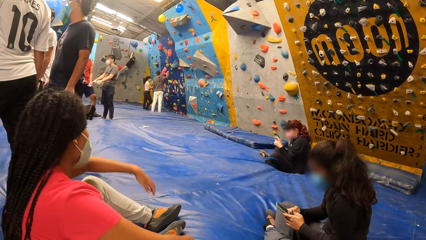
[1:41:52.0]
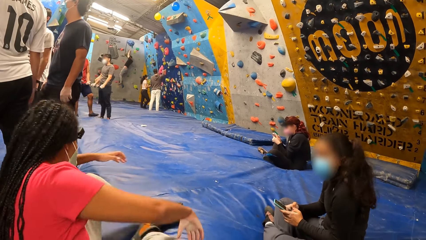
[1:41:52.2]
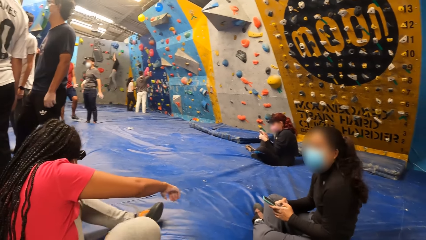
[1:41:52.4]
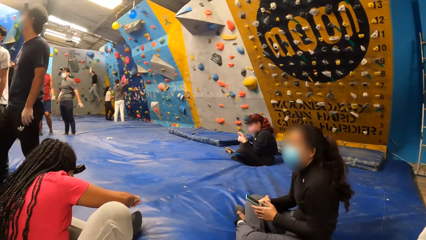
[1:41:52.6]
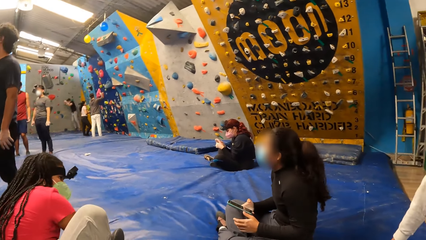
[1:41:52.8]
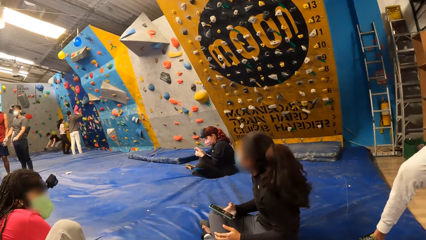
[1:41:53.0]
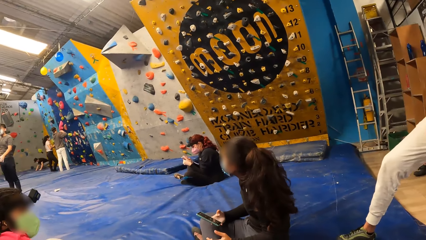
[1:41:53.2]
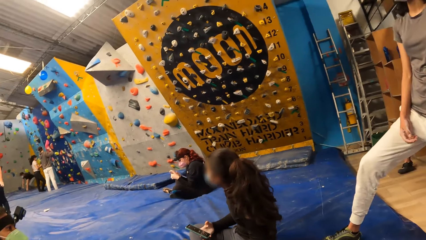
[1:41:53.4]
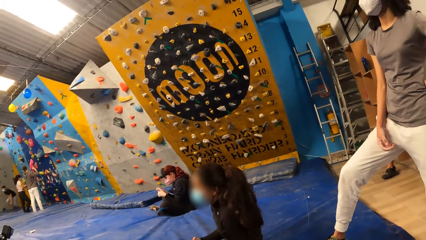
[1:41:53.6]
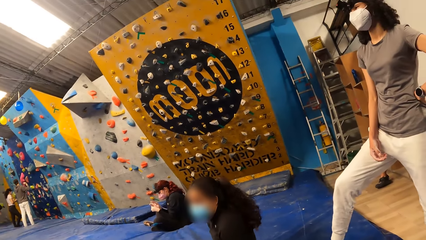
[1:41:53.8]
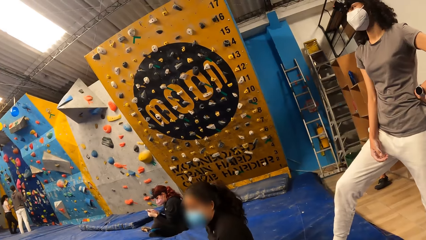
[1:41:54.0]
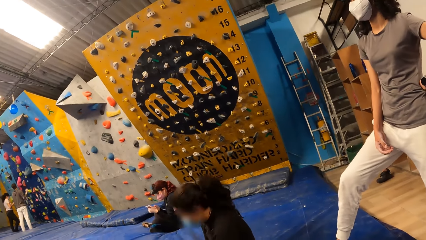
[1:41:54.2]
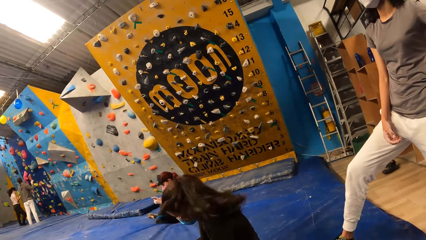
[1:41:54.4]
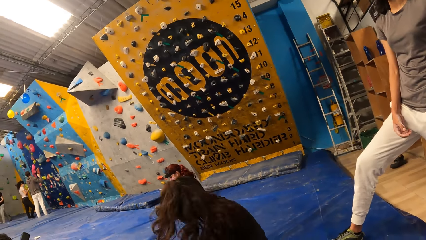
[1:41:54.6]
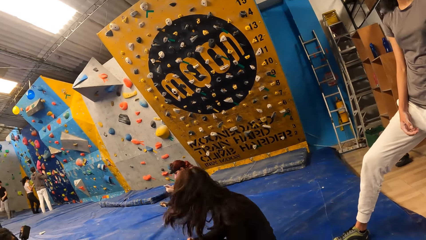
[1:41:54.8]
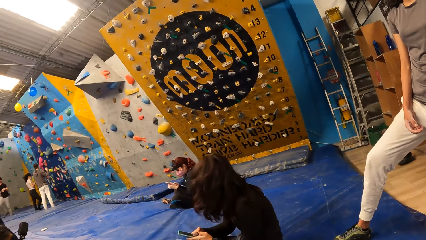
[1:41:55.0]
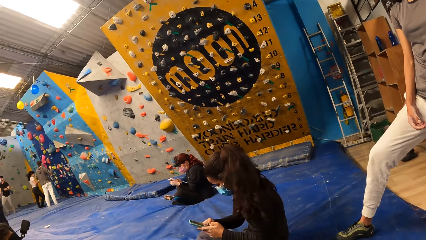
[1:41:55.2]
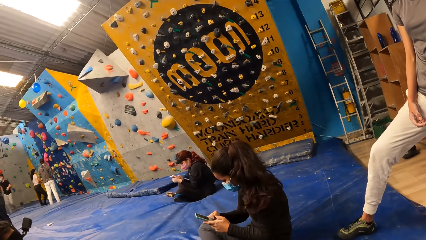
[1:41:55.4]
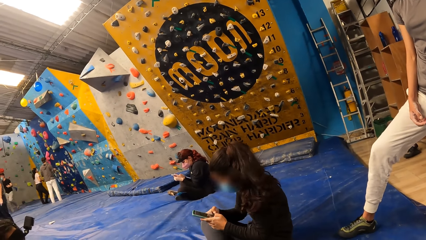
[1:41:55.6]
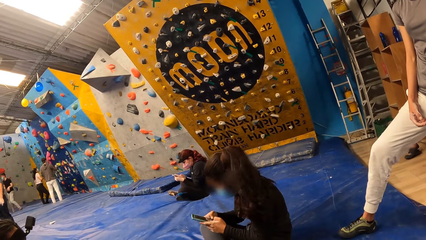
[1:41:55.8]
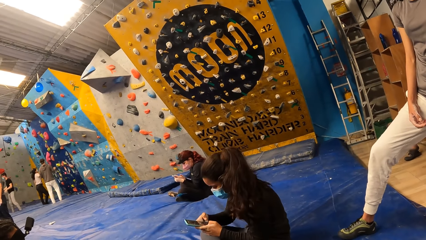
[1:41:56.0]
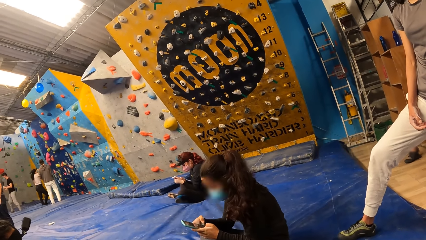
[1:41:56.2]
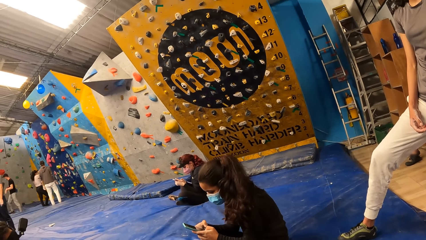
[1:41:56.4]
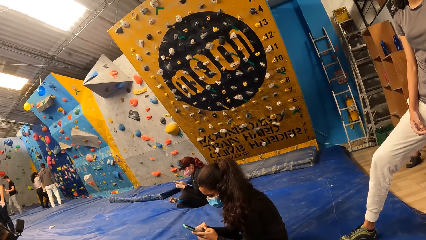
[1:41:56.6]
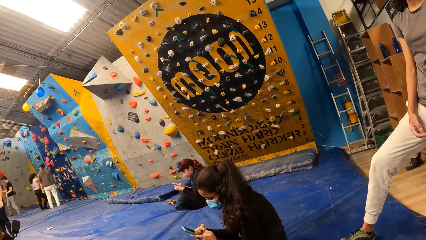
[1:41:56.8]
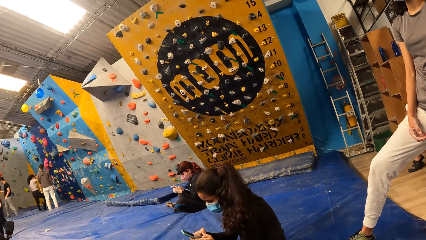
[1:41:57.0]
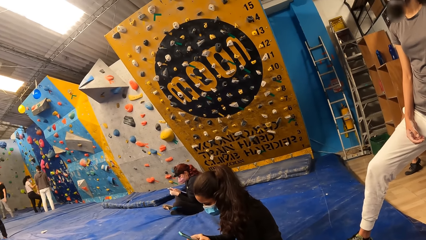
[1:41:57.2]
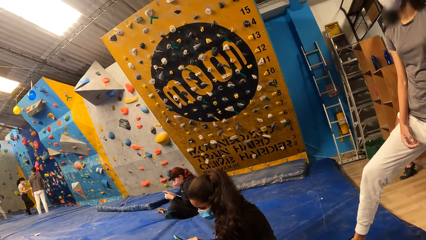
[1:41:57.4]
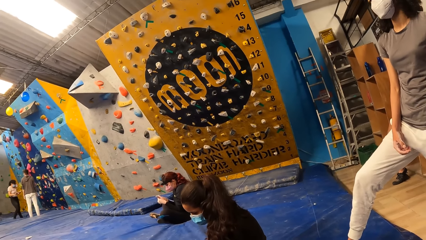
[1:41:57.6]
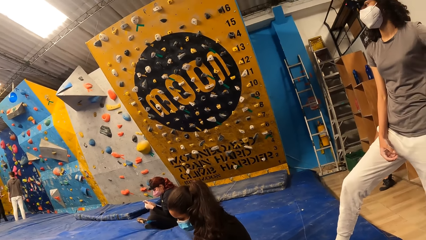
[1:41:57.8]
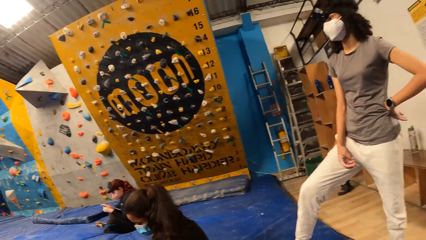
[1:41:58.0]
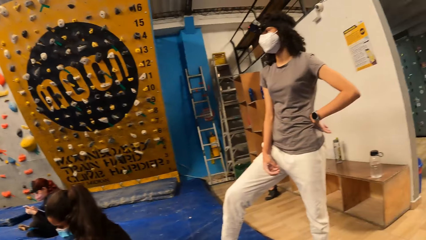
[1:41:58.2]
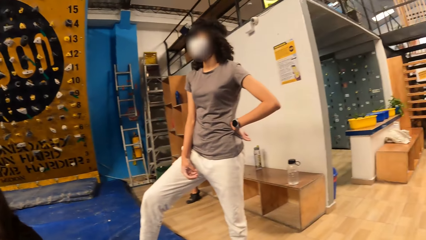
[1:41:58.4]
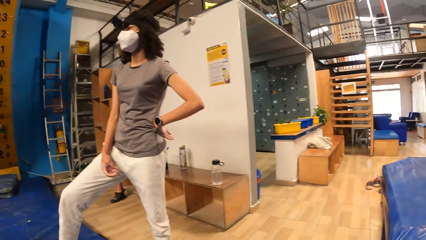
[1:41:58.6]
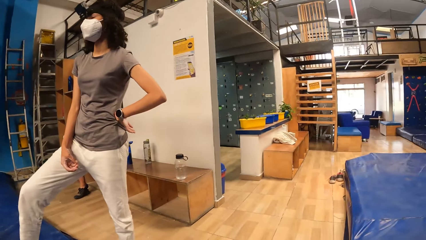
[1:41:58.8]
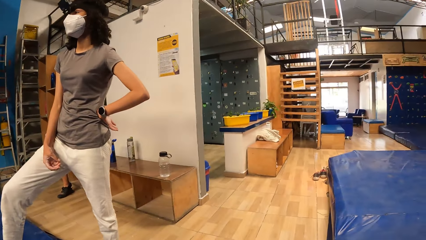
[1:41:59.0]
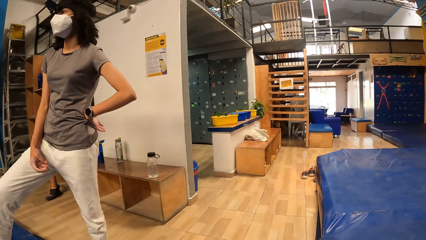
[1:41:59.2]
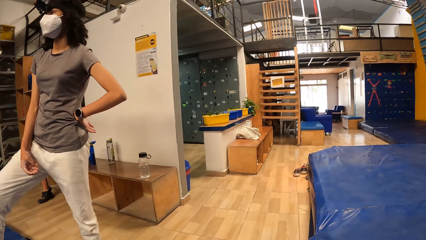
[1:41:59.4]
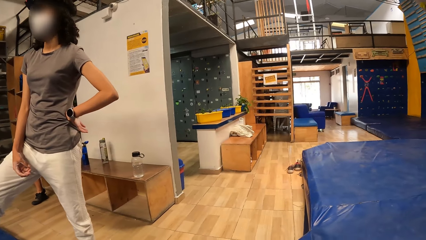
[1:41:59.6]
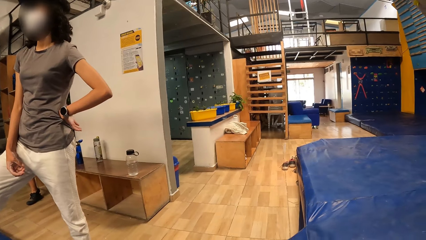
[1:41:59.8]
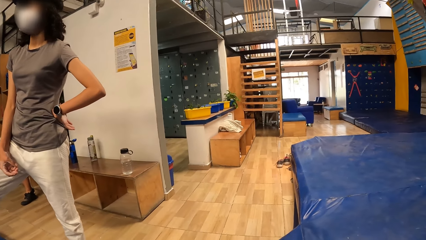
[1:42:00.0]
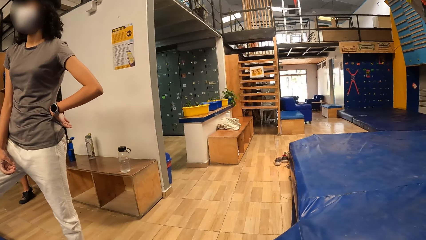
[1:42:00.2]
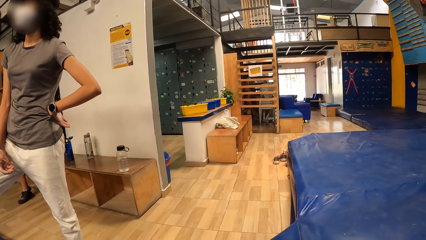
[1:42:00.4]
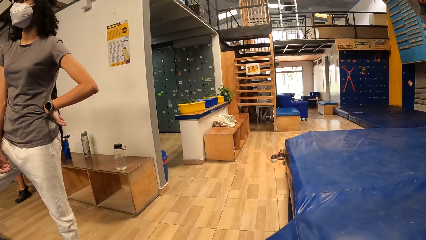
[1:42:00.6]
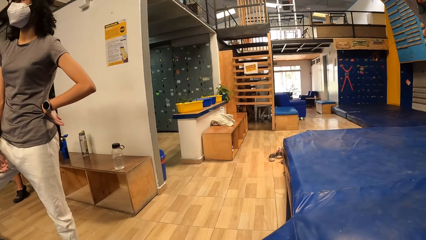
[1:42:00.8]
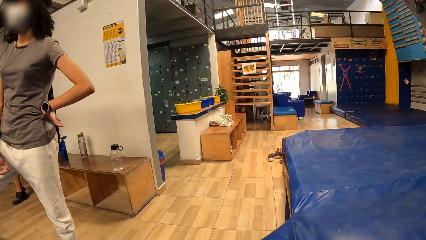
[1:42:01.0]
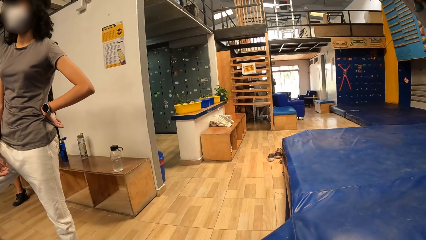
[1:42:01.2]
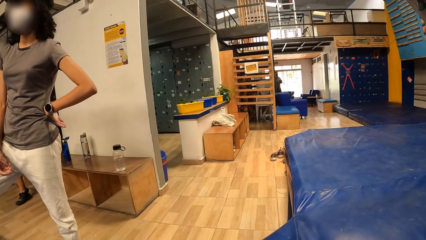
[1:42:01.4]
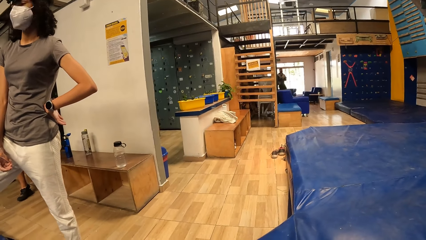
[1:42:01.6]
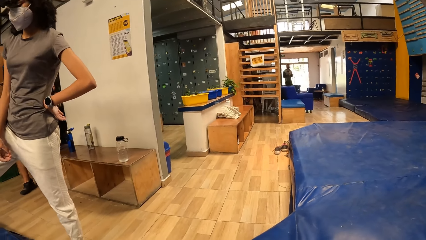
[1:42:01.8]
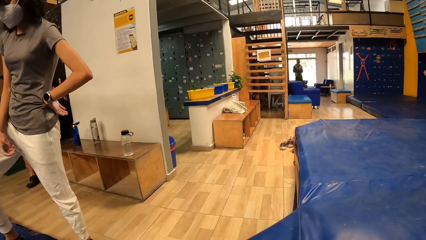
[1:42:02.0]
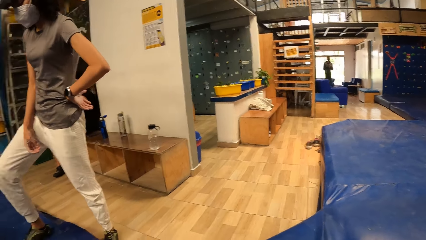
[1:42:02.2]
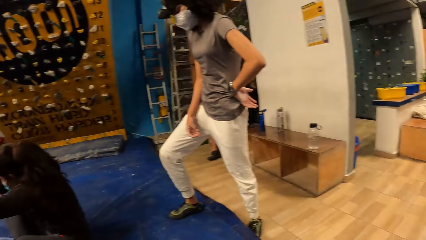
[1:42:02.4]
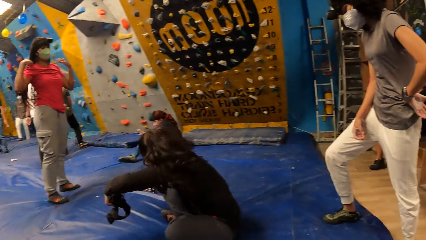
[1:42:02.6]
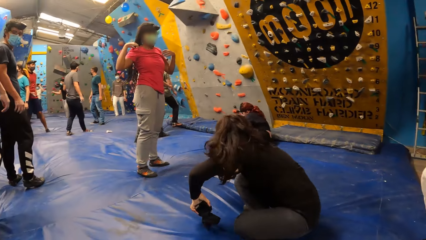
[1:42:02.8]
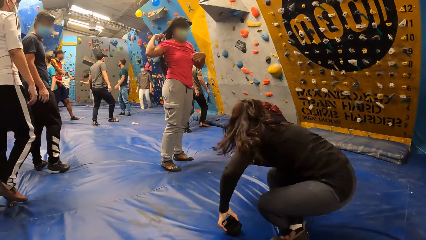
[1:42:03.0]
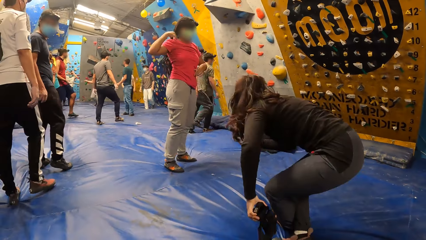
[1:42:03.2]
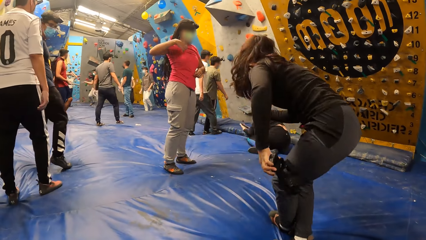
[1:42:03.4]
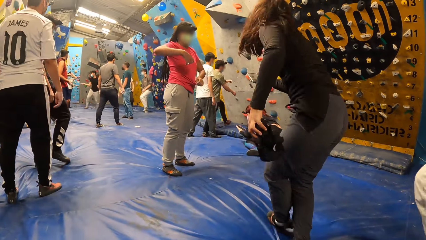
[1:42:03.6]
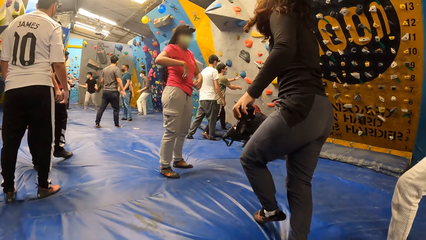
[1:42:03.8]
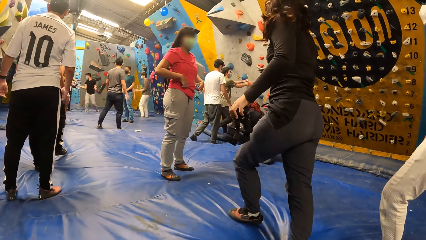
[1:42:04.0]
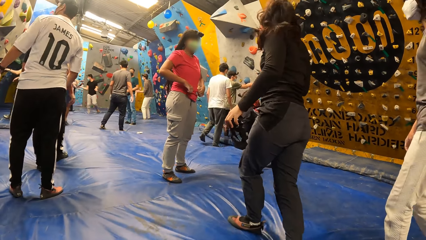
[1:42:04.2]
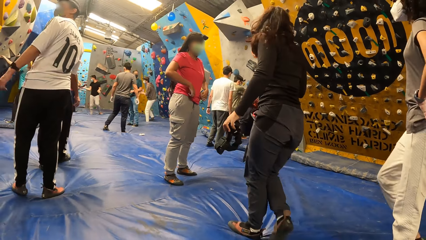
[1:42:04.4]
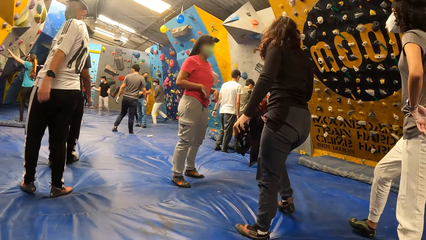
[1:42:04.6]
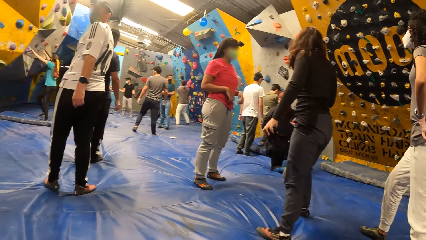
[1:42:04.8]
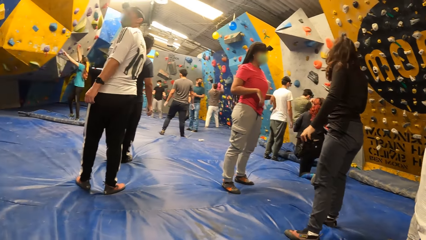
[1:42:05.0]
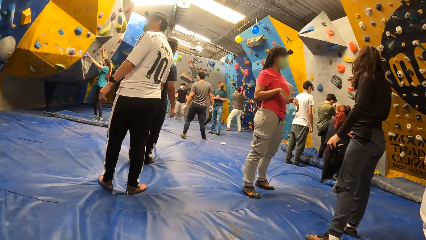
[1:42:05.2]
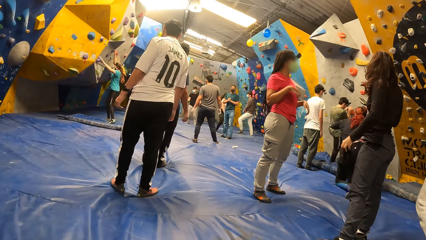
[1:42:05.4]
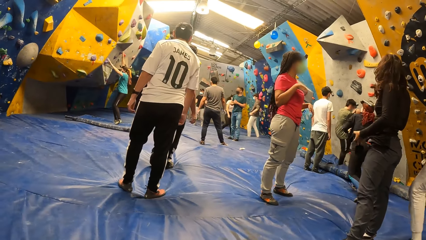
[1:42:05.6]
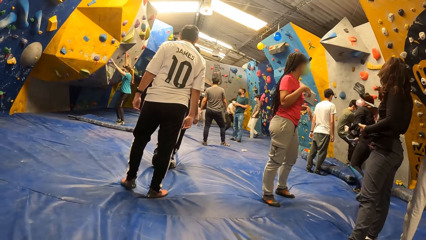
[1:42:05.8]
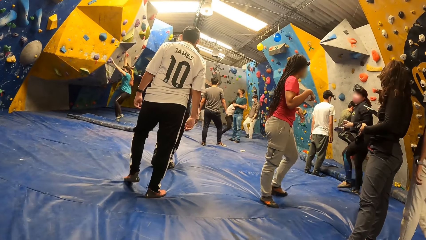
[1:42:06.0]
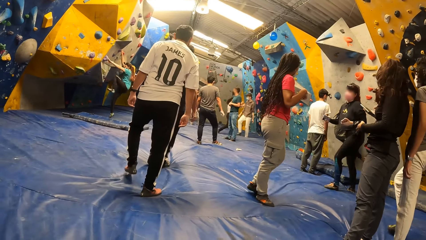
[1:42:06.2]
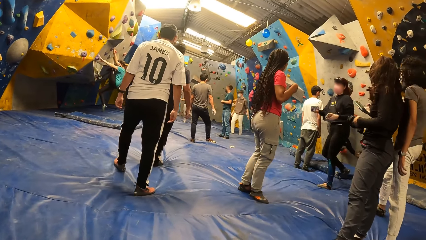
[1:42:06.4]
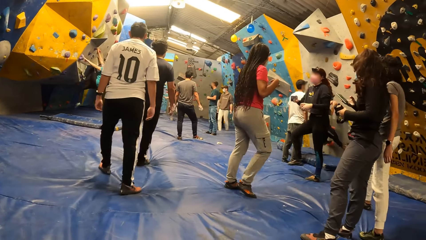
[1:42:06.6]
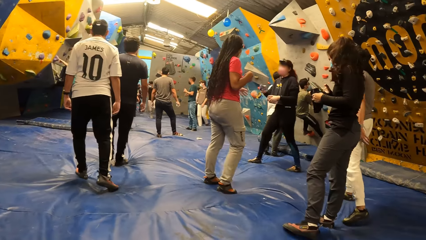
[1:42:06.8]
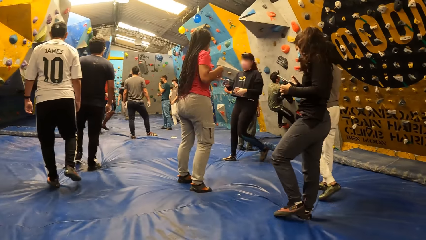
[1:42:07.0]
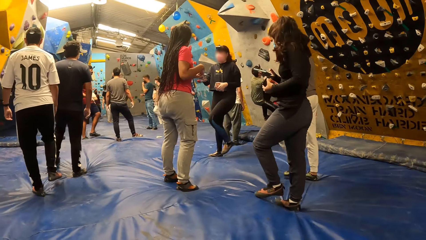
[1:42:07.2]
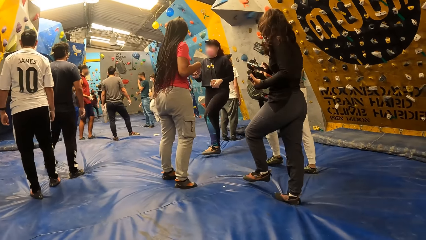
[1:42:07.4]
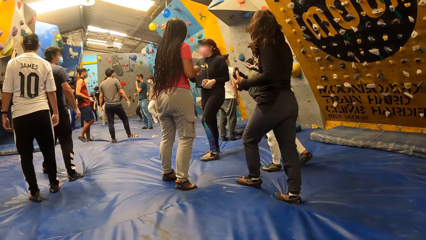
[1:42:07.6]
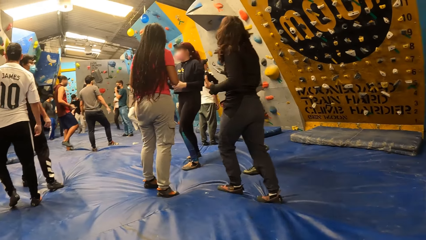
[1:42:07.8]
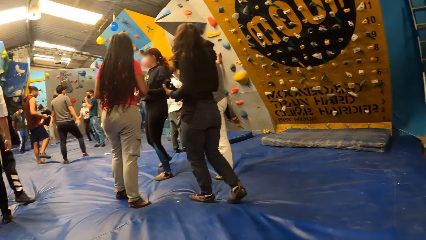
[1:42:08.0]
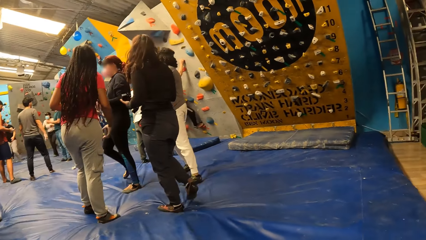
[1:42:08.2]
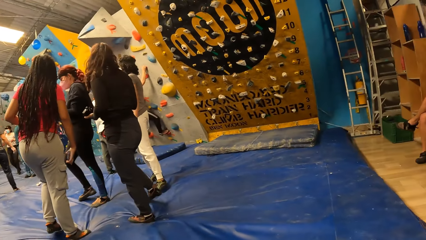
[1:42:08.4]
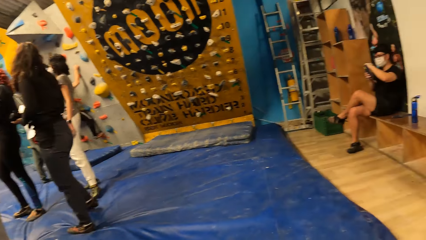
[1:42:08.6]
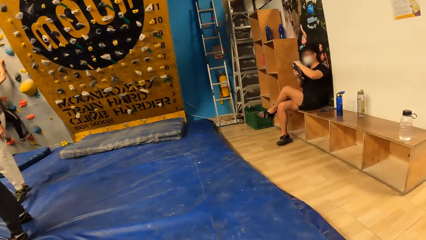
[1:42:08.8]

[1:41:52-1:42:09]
A lady stands up. The camera wearer looks around. The lady stands up from the trampoline floor.
